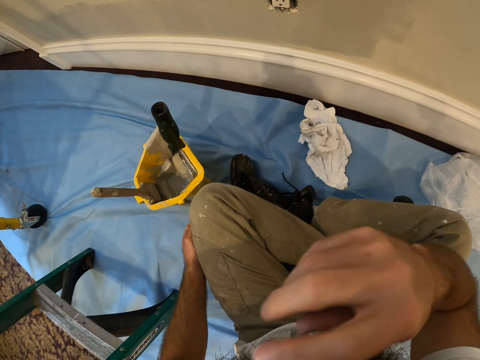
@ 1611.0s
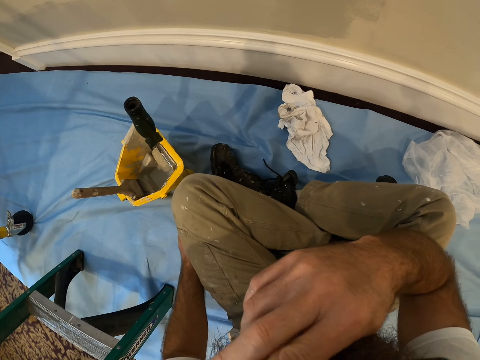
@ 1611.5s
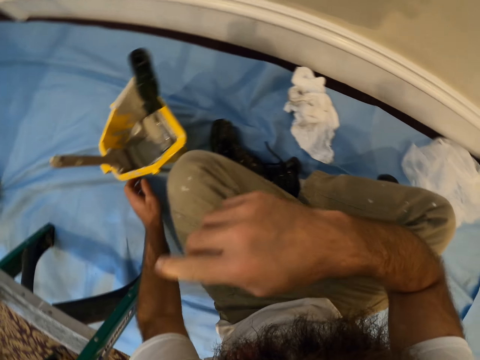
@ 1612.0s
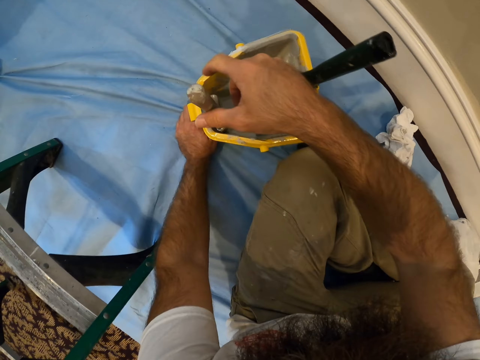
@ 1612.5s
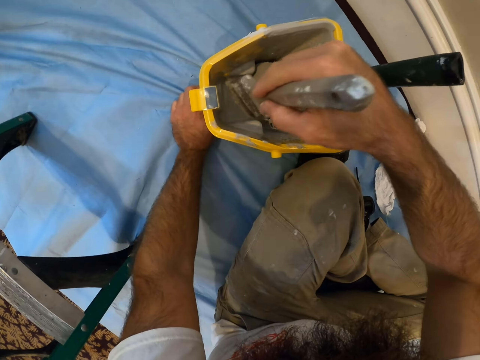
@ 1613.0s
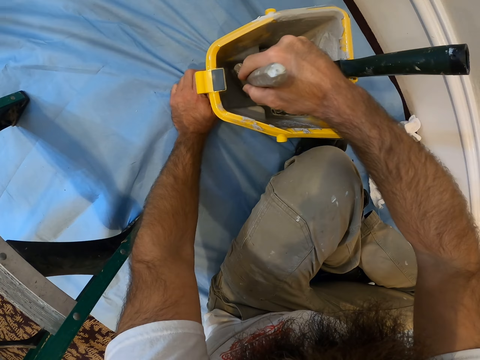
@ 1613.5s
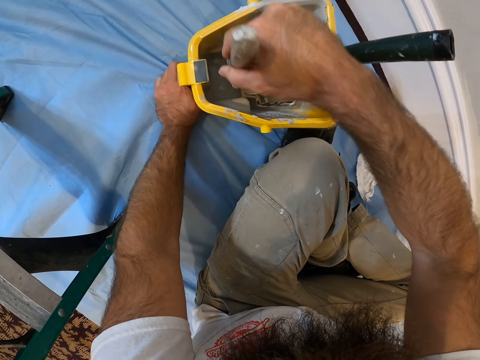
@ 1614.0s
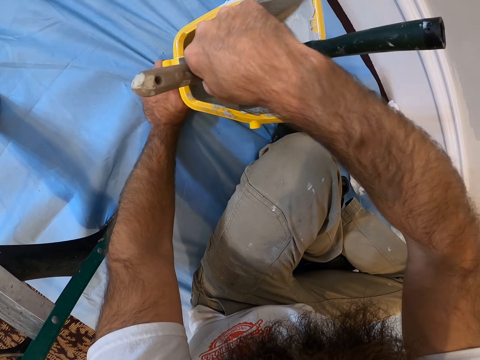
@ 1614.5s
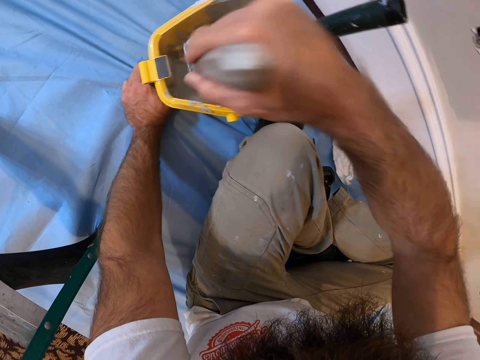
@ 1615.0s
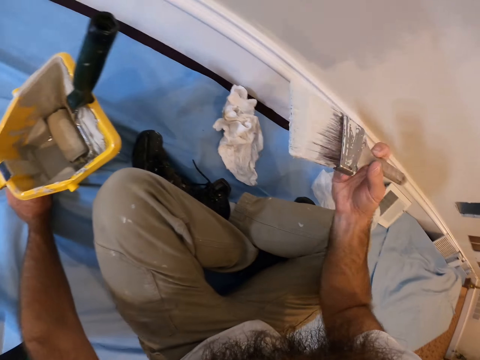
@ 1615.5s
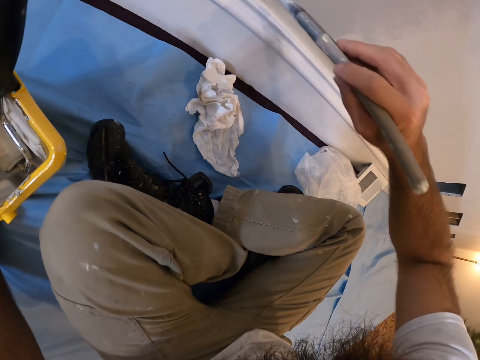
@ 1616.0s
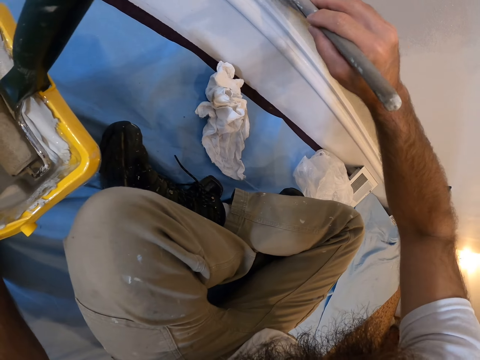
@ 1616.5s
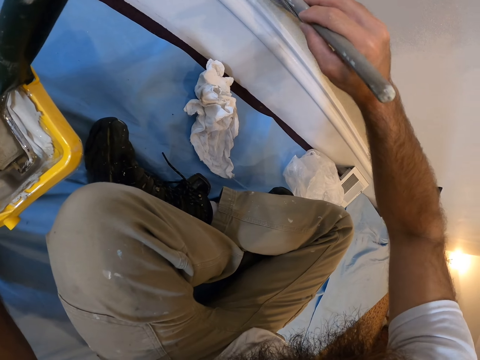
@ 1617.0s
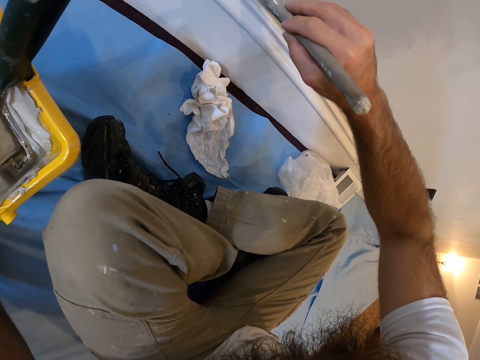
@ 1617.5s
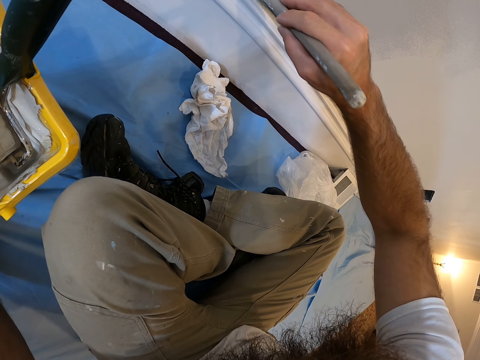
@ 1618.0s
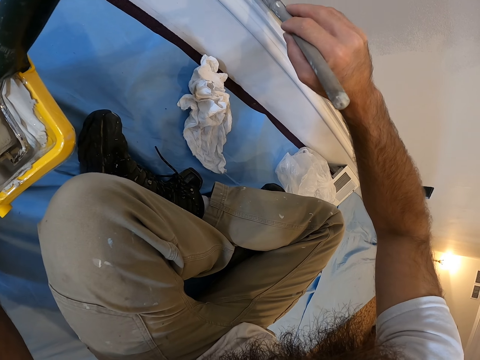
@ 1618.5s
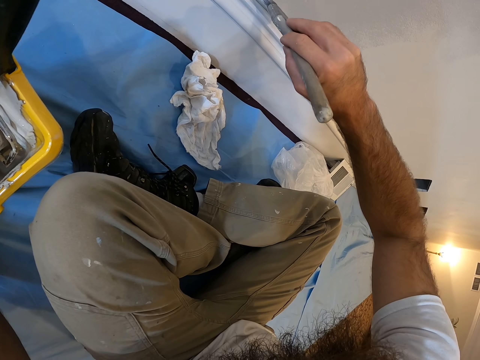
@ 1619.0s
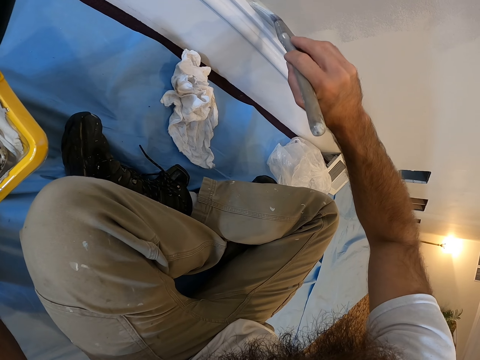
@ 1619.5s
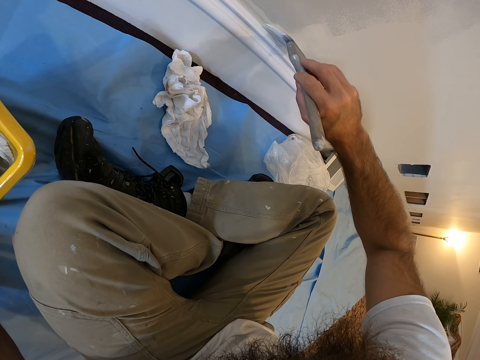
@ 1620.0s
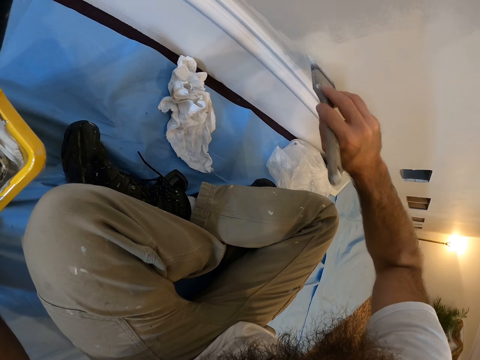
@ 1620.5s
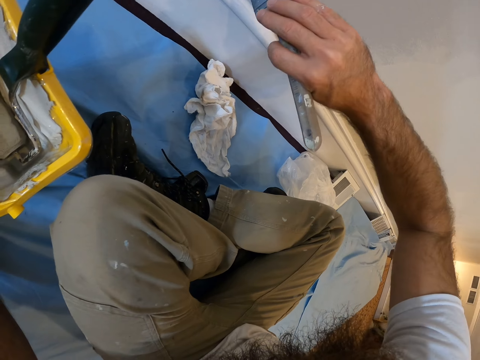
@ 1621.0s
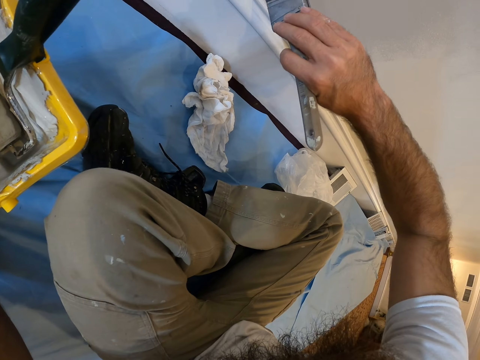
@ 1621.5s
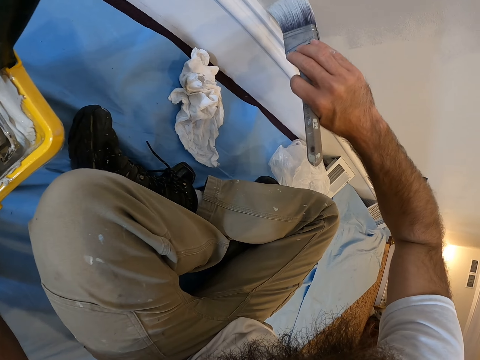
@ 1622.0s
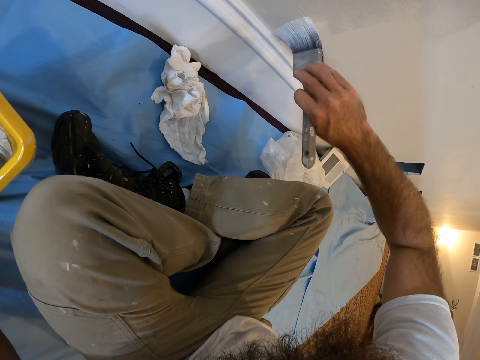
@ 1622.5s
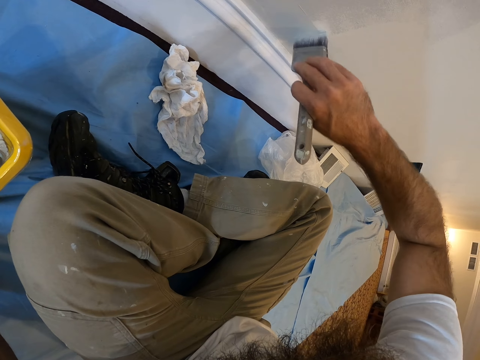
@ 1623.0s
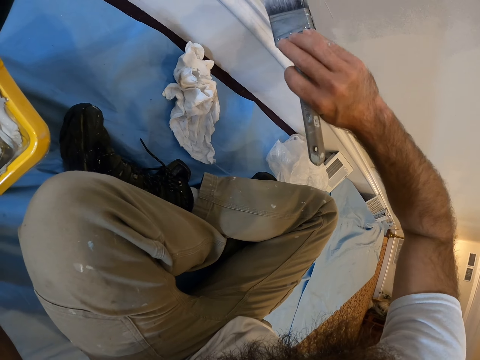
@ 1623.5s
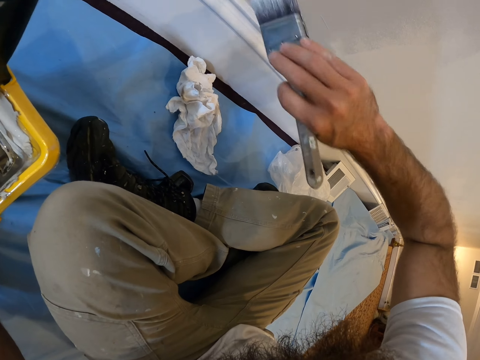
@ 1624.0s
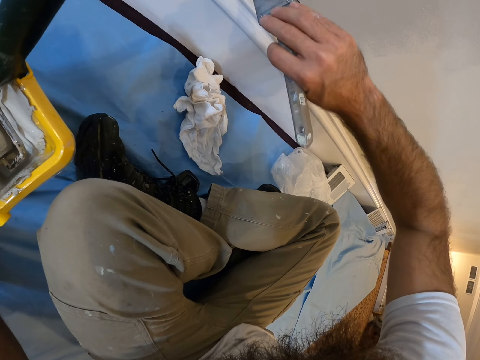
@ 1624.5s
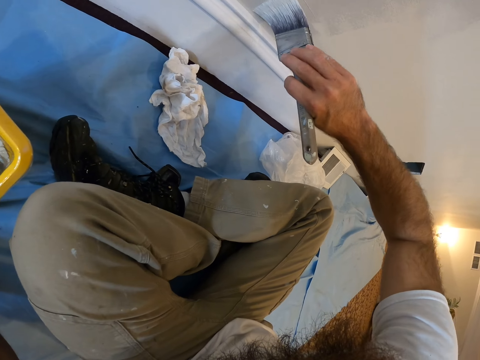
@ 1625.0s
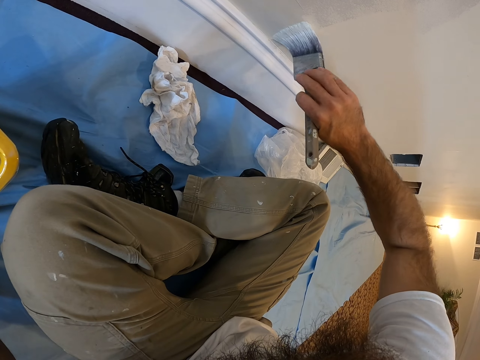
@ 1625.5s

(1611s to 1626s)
The camera wearer touches his face with his right hand. He wipes his face with his right hand. He removes the paint brush from the magnet in the paint scuttle with his right hand. He dips the paint brush into the paint scuttle with his right hand. He rubs the paint brush on the paint roller with his right hand. He paints the wall with the paint brush in his right hand.

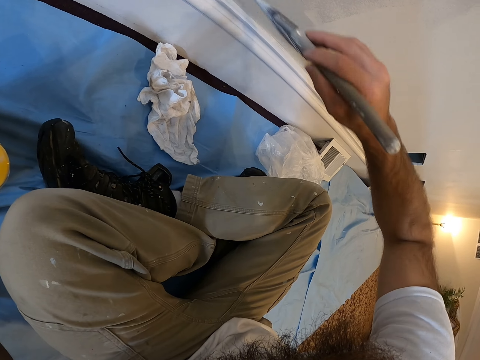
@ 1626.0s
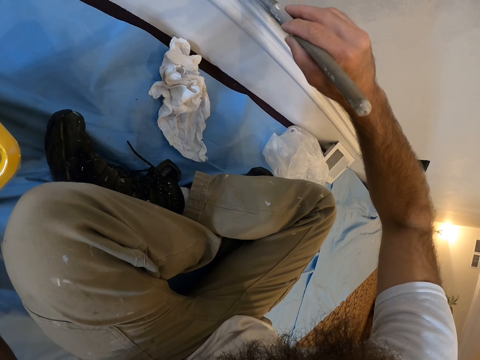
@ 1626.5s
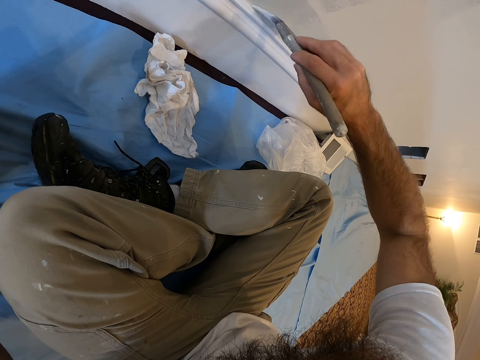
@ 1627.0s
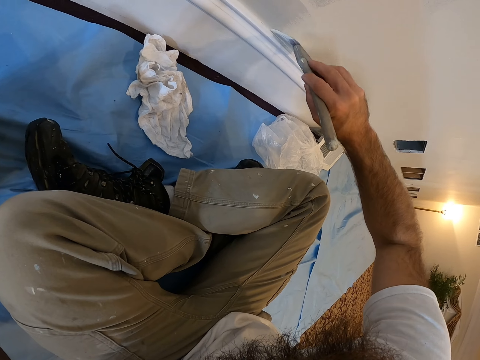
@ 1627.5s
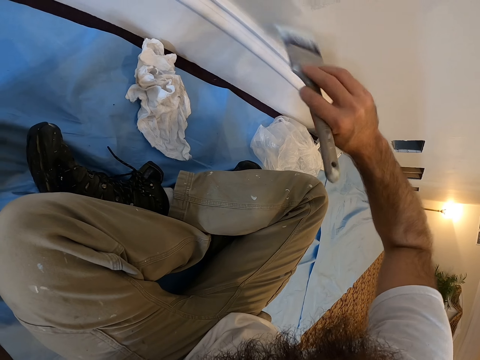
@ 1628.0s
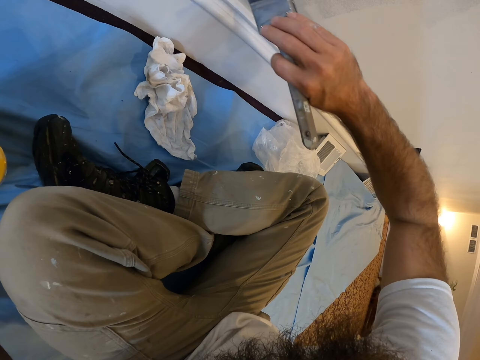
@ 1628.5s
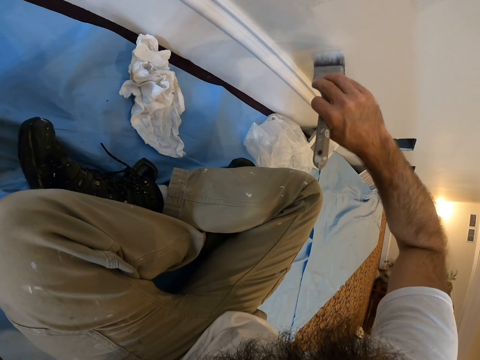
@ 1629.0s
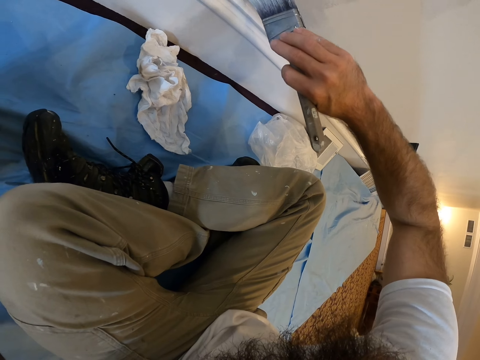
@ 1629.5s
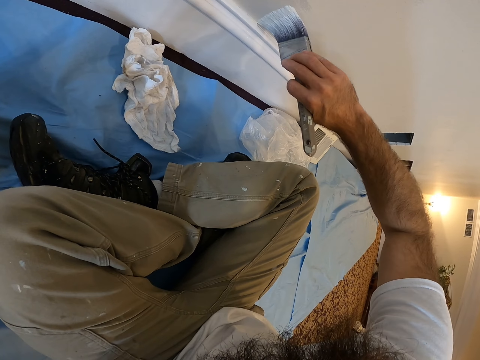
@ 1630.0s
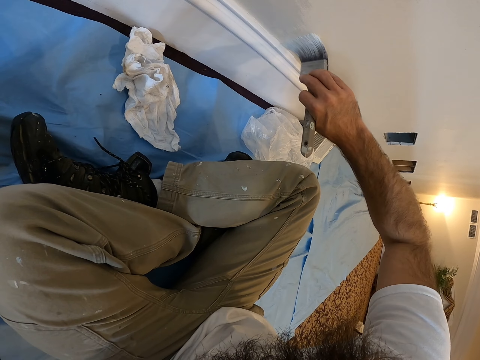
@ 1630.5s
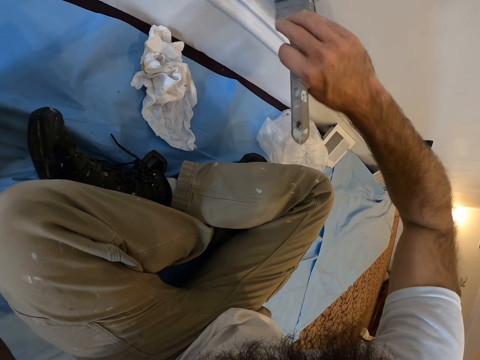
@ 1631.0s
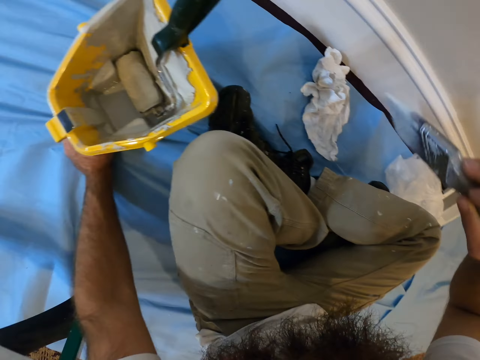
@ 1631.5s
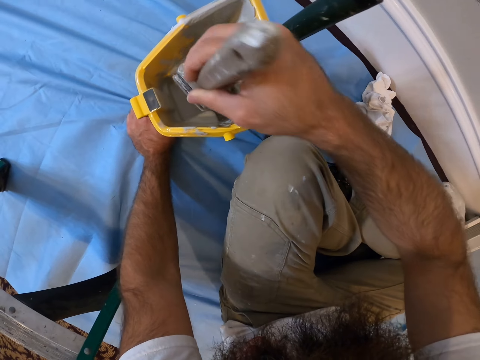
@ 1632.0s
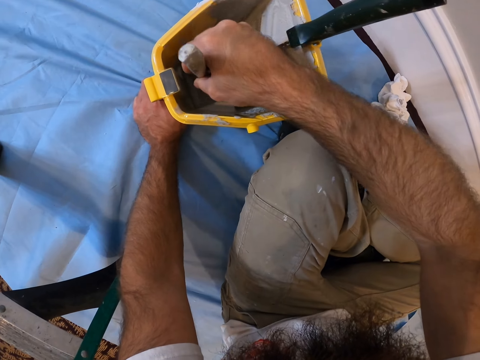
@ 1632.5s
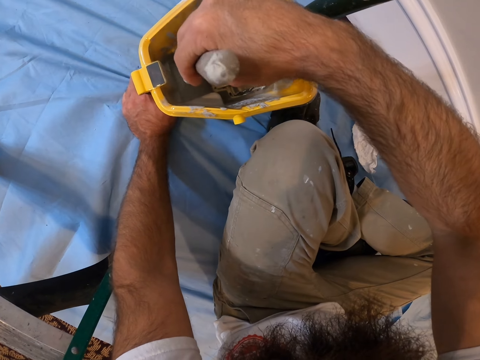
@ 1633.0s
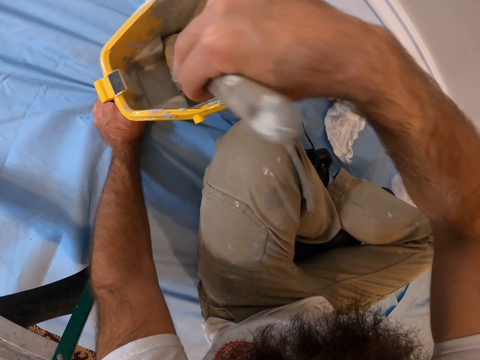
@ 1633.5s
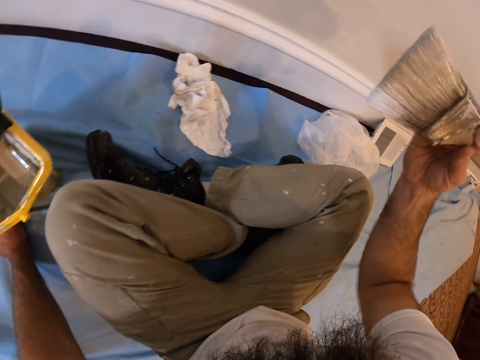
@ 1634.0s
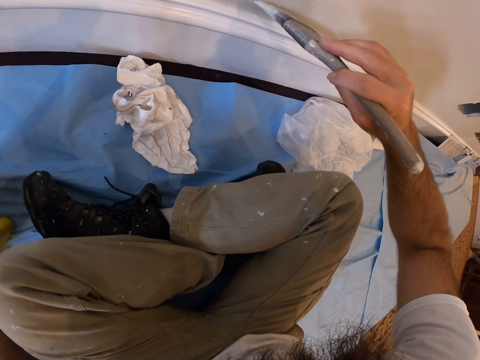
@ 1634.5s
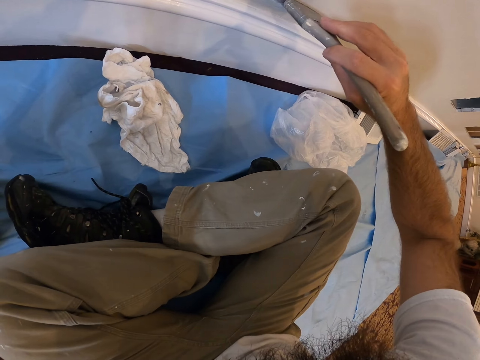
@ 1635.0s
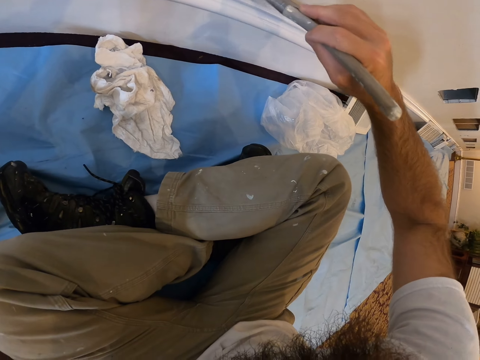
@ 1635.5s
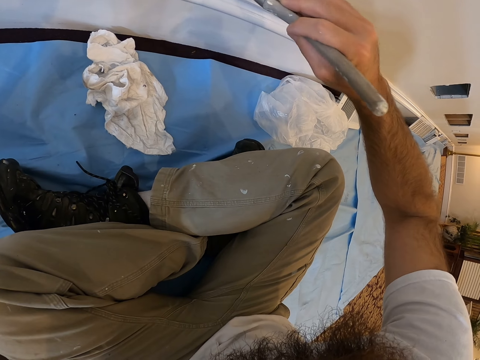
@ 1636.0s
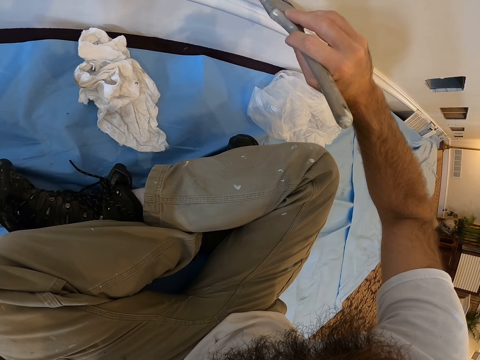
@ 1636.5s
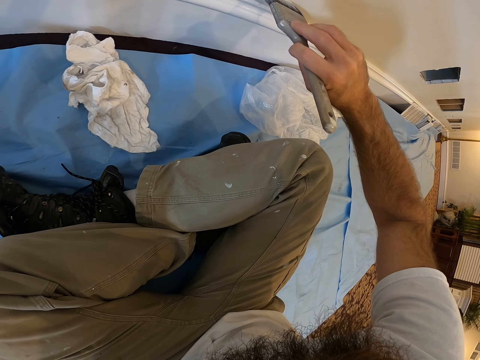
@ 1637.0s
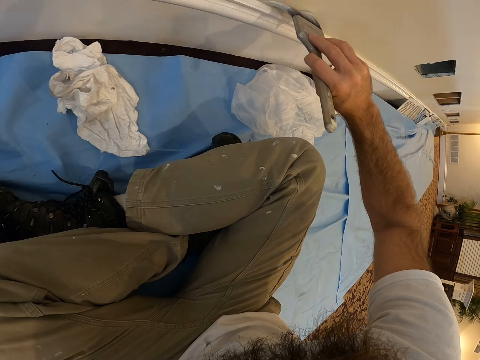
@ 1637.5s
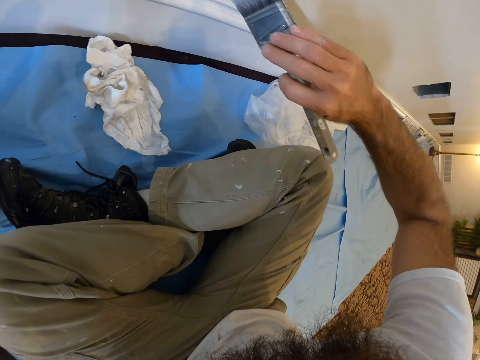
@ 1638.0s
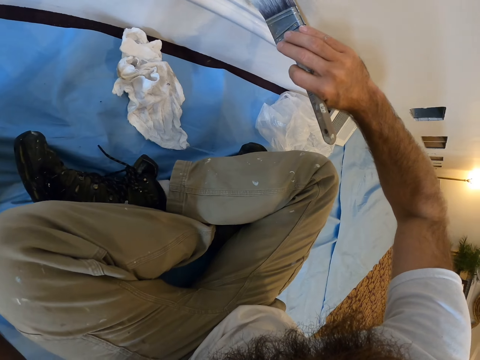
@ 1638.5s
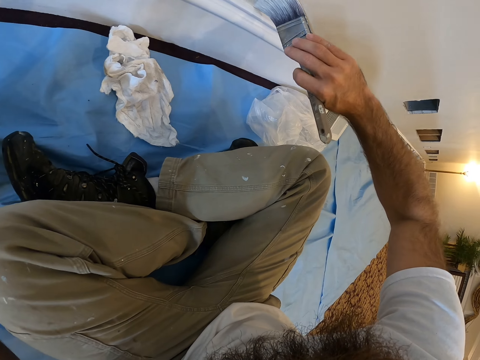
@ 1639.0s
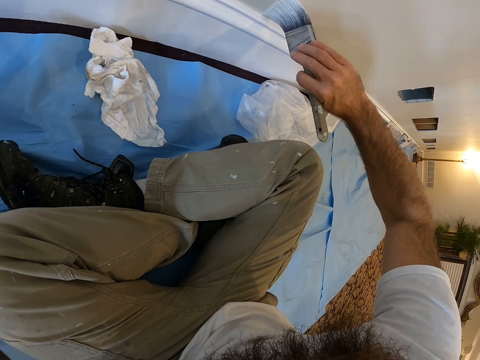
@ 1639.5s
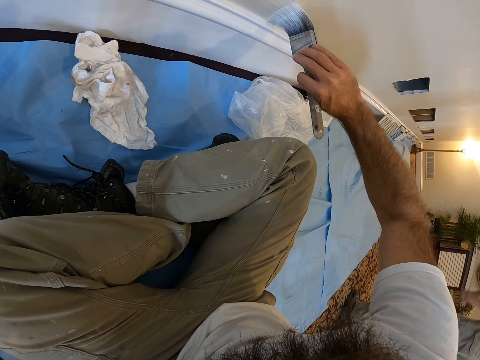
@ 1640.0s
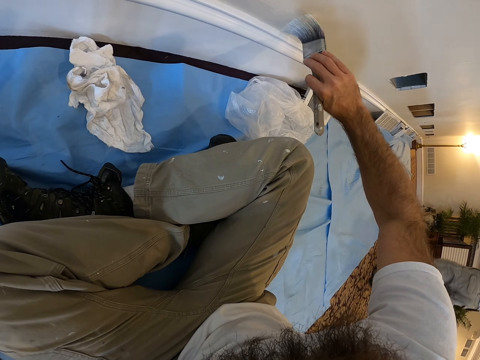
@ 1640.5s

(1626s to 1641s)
The camera wearer dips the paint brush into the paint scuttle with his right hand. He rubs the paint brush on the paint roller with his right hand. He removes excess paint from the paint brush. He paints the wall with the paint brush in his right hand.
